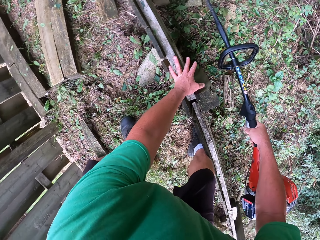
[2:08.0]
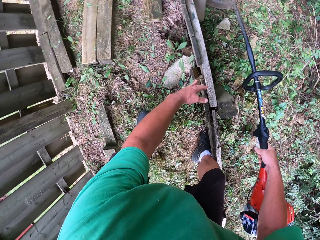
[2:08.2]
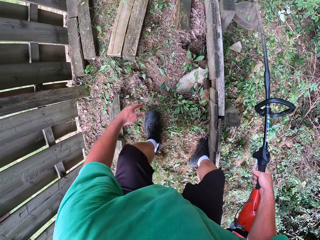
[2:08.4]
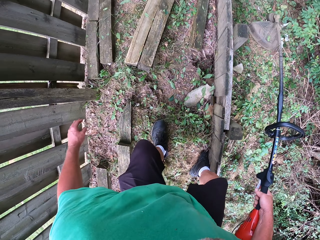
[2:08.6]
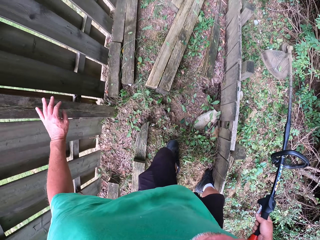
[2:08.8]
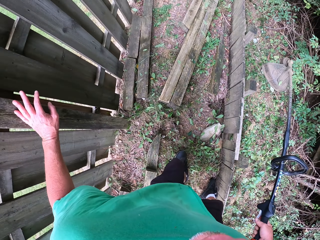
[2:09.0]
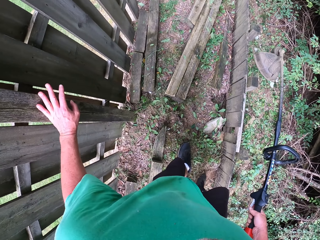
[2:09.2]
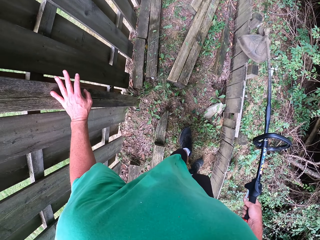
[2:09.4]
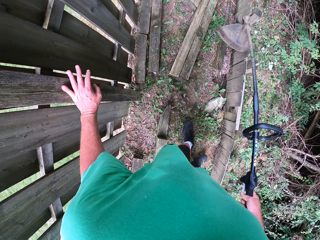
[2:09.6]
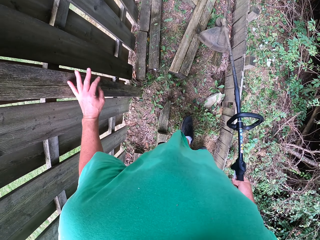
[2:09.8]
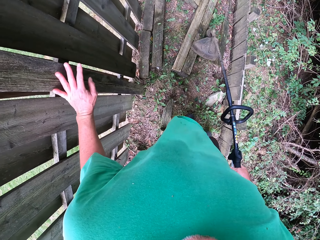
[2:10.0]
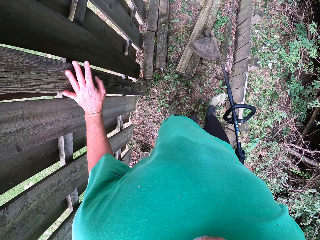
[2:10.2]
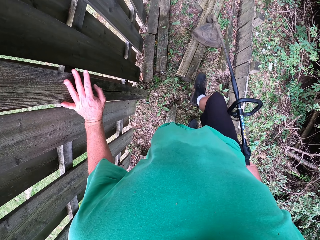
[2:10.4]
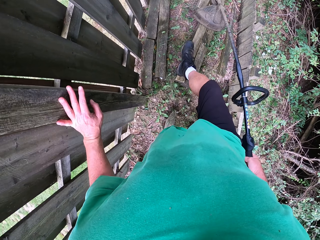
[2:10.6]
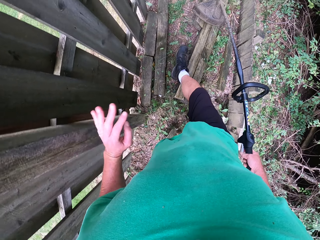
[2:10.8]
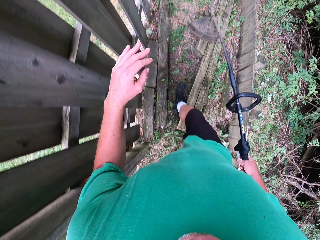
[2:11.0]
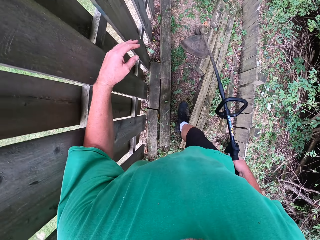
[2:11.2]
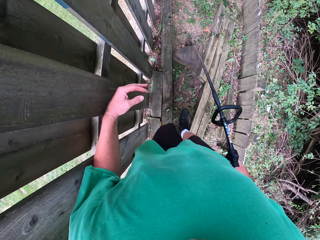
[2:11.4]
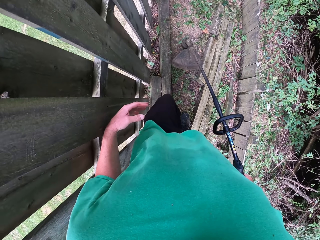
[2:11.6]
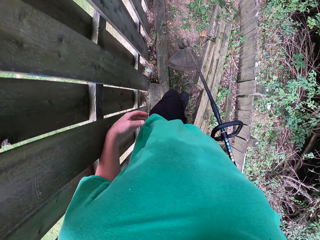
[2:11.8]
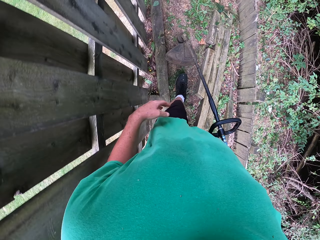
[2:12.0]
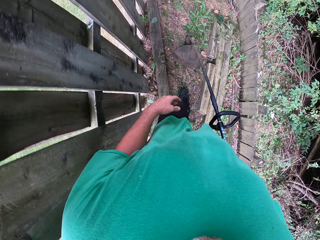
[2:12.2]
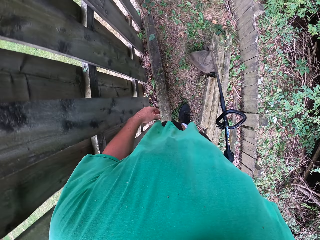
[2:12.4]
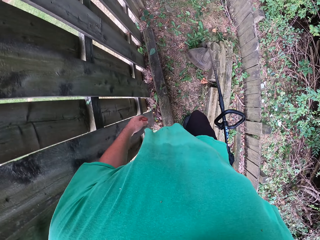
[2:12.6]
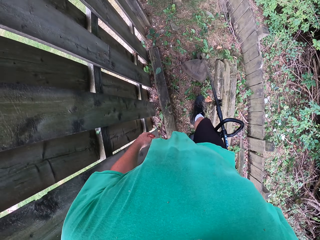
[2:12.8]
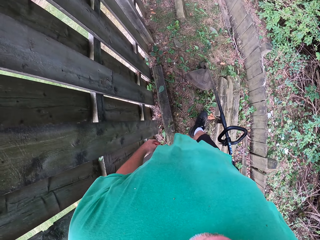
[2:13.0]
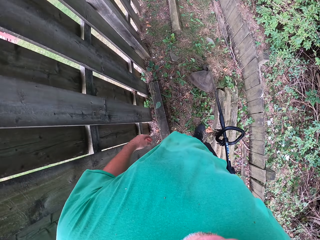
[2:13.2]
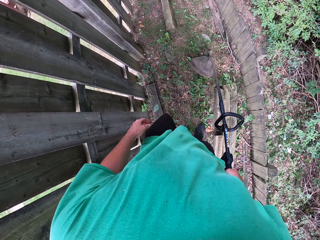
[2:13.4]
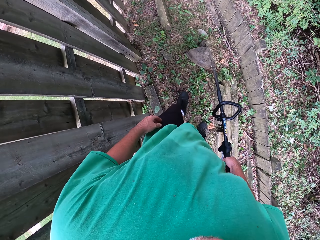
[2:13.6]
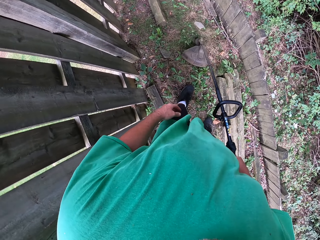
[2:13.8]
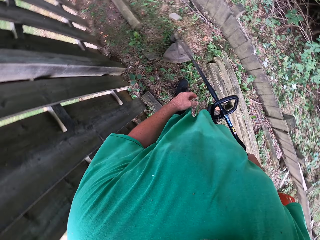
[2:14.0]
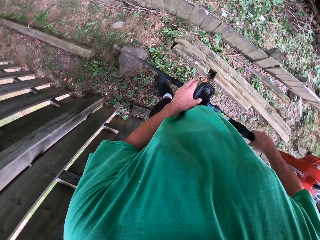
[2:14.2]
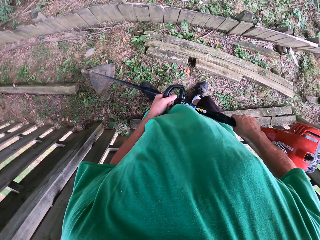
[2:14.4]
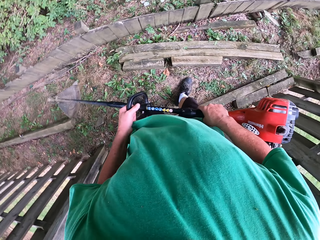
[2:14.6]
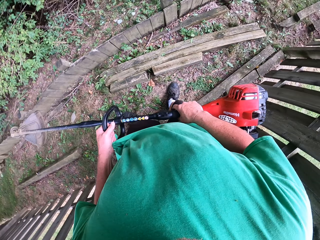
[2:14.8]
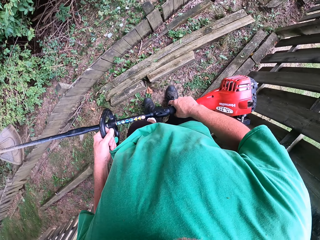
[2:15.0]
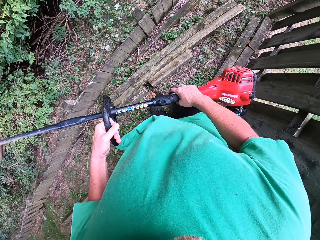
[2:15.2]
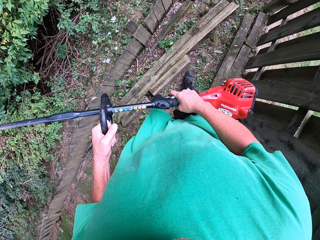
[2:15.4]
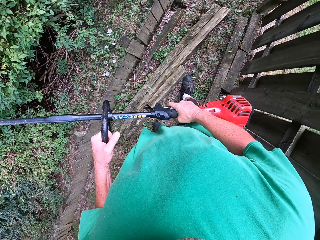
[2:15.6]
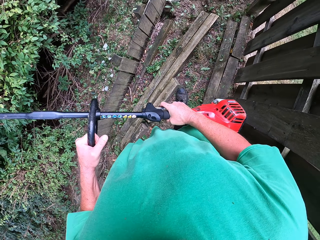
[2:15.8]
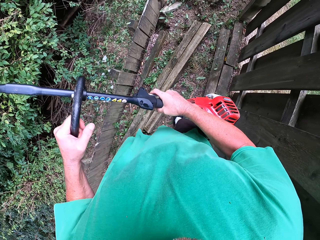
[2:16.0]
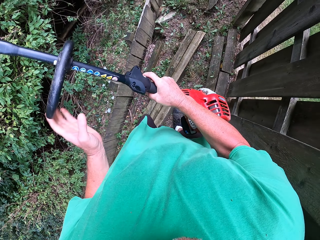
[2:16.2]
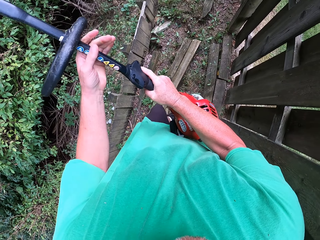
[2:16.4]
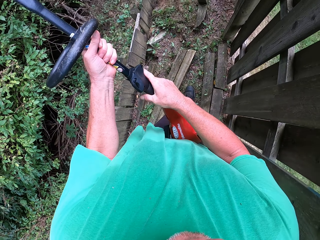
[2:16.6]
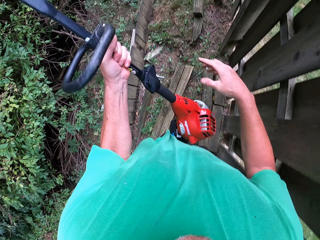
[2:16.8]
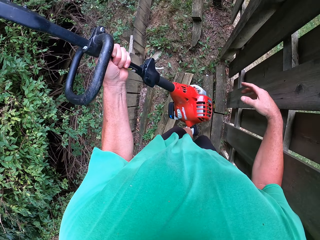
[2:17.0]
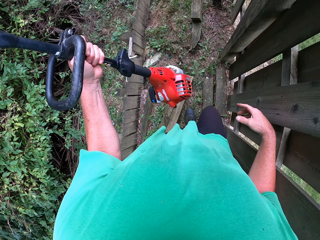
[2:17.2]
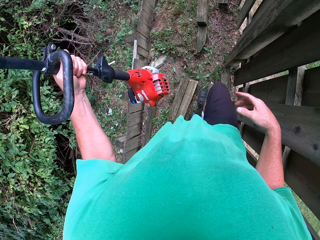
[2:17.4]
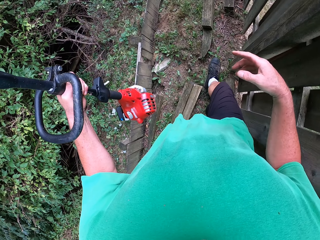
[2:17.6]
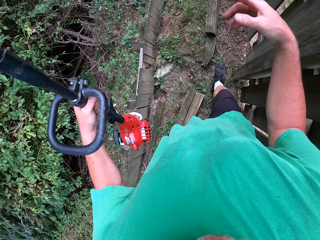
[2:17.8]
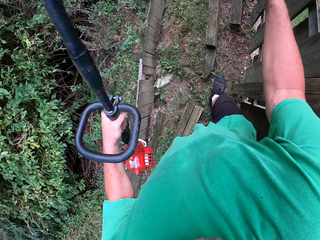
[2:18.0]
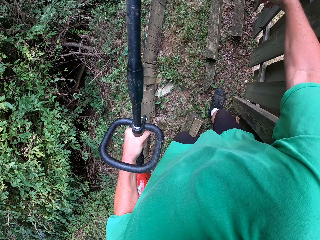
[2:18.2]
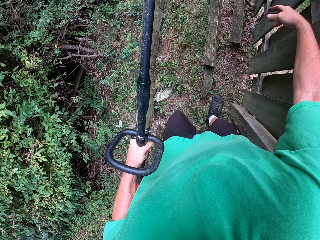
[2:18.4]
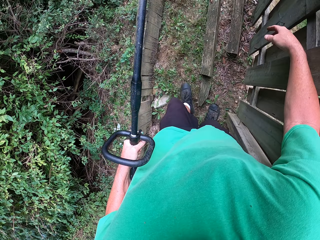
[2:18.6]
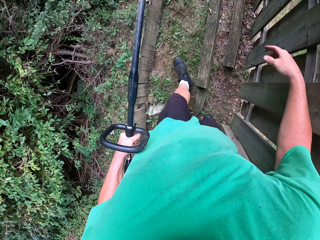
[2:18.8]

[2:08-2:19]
The camera wearer walks forward. They trim grass, lift up the brush cutter, turn right, and walk forward. They carry the grass trimmer.

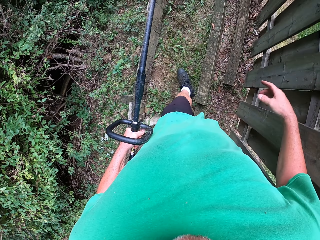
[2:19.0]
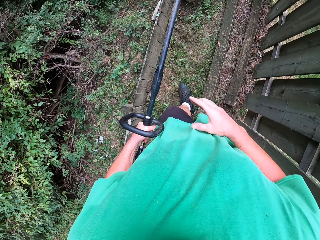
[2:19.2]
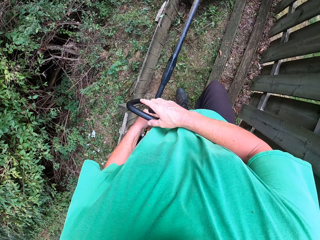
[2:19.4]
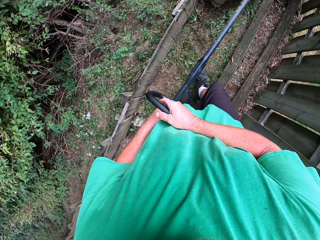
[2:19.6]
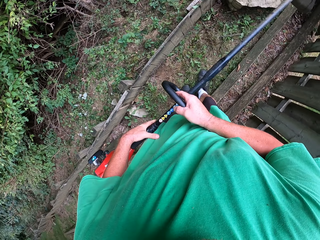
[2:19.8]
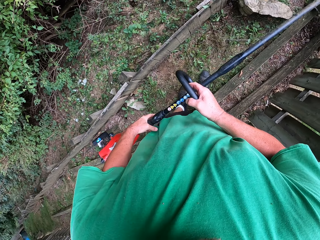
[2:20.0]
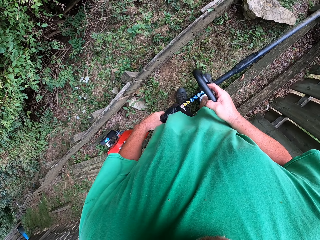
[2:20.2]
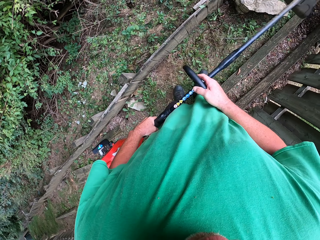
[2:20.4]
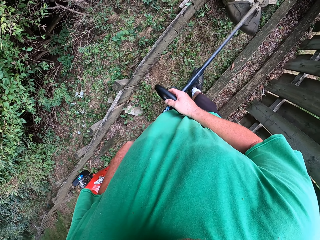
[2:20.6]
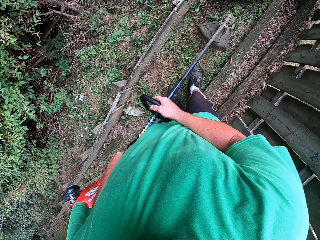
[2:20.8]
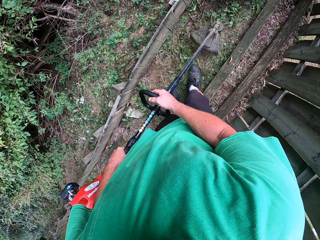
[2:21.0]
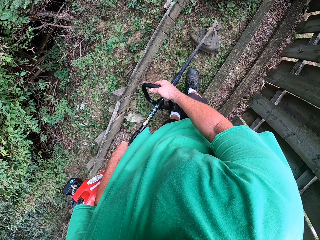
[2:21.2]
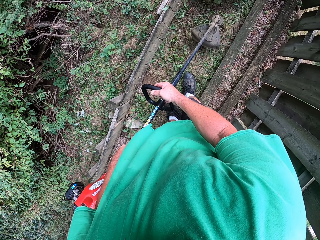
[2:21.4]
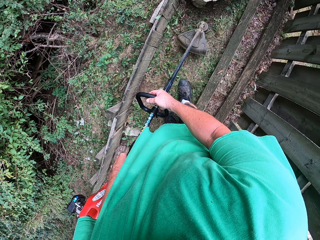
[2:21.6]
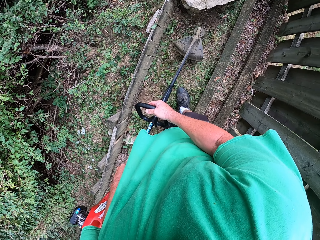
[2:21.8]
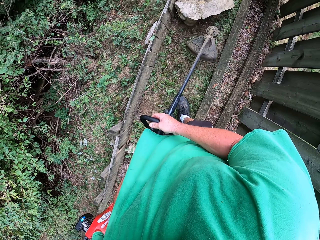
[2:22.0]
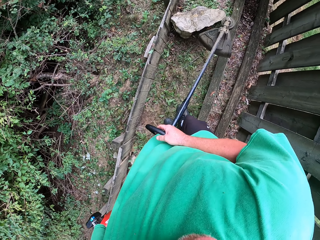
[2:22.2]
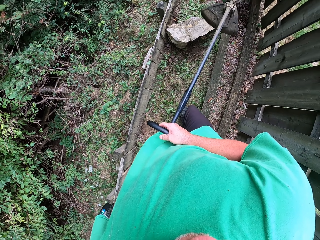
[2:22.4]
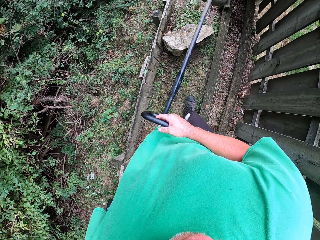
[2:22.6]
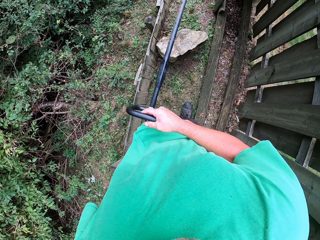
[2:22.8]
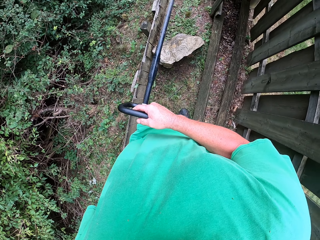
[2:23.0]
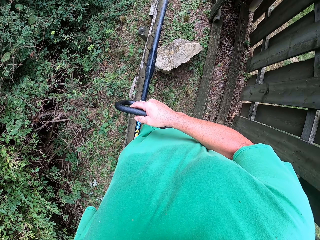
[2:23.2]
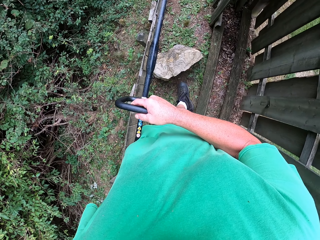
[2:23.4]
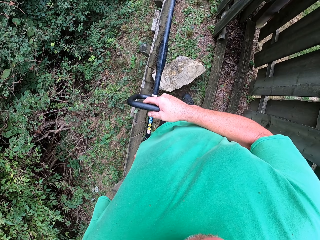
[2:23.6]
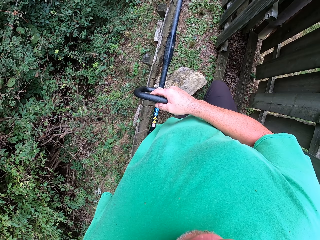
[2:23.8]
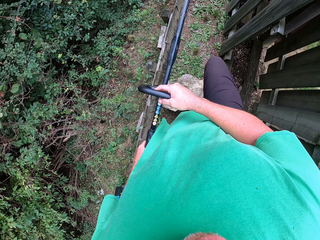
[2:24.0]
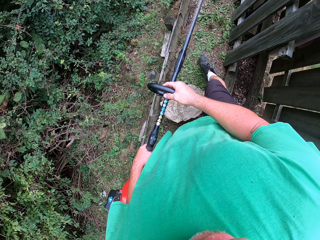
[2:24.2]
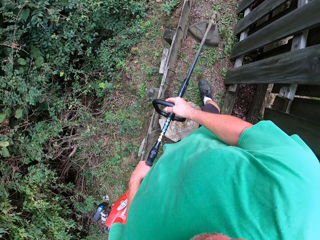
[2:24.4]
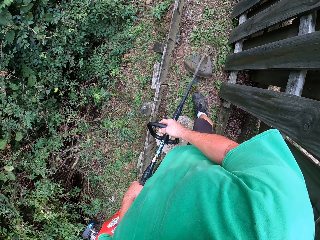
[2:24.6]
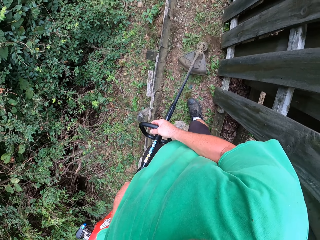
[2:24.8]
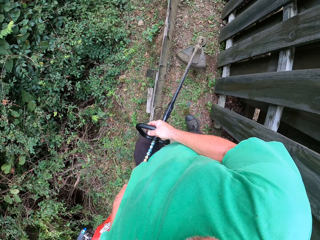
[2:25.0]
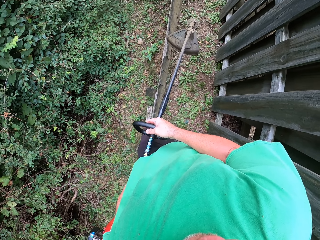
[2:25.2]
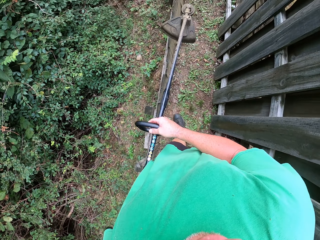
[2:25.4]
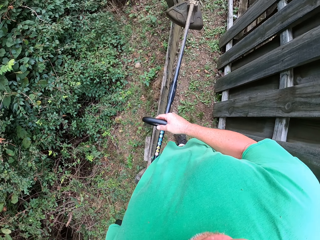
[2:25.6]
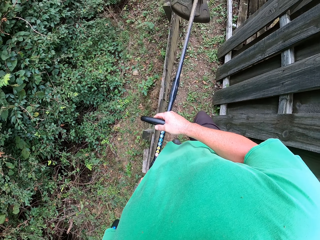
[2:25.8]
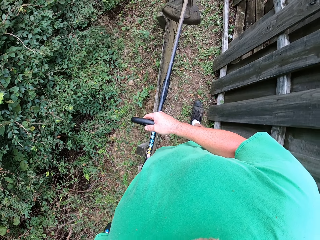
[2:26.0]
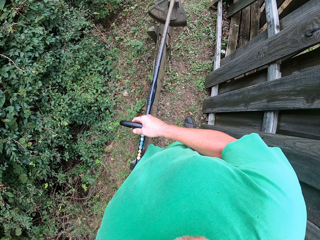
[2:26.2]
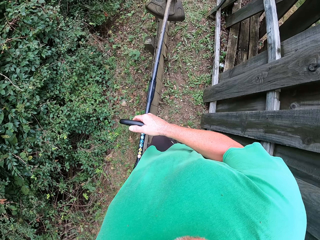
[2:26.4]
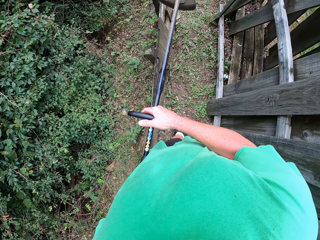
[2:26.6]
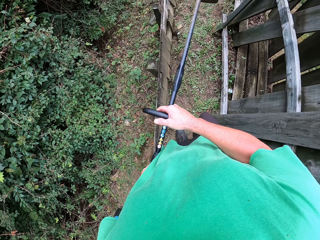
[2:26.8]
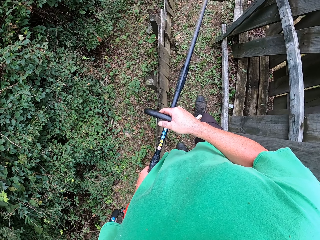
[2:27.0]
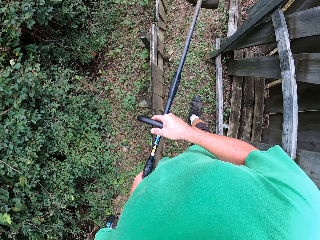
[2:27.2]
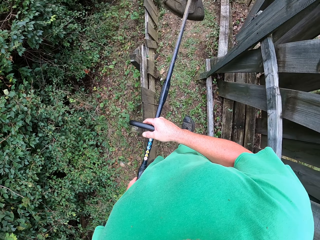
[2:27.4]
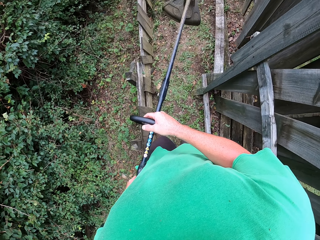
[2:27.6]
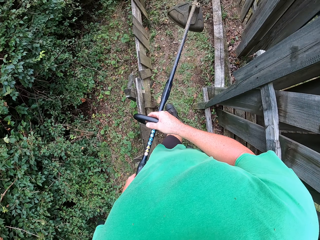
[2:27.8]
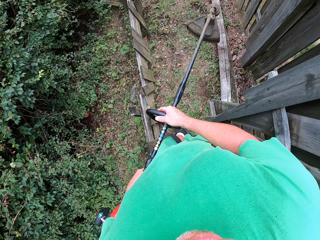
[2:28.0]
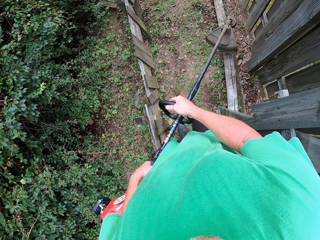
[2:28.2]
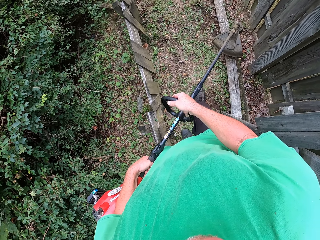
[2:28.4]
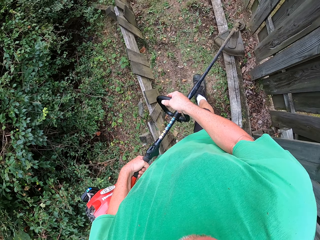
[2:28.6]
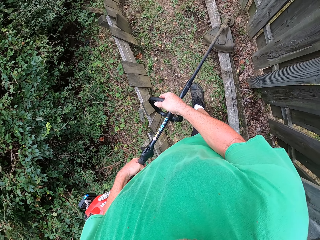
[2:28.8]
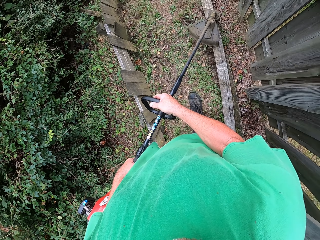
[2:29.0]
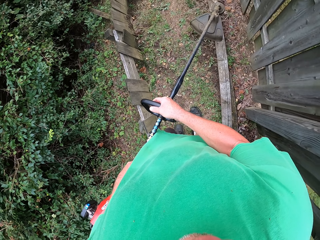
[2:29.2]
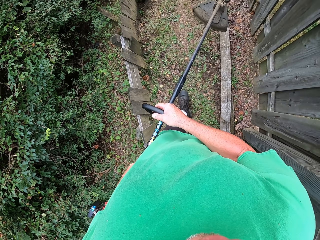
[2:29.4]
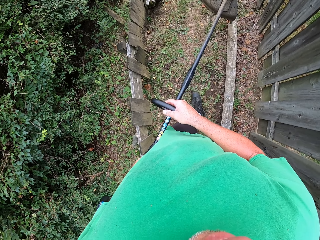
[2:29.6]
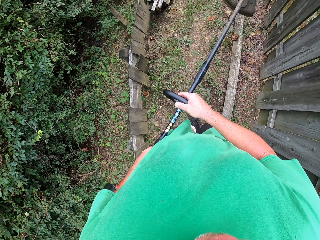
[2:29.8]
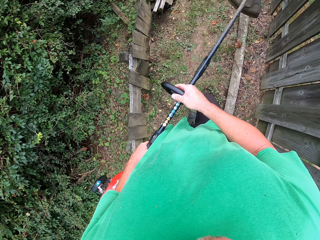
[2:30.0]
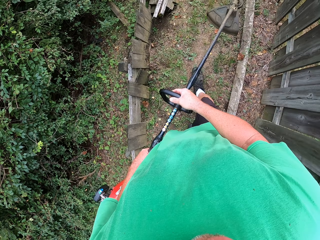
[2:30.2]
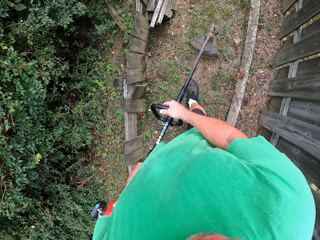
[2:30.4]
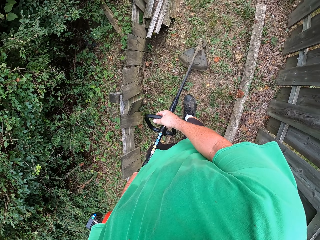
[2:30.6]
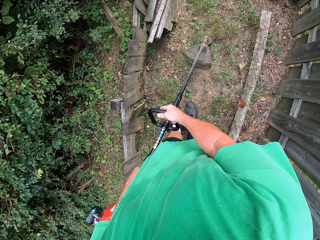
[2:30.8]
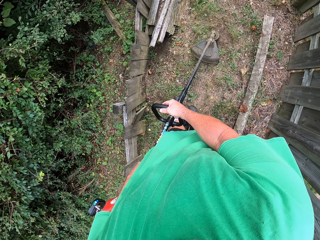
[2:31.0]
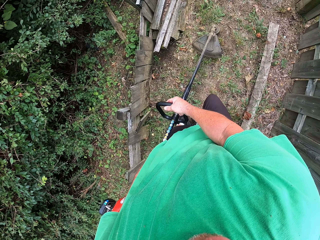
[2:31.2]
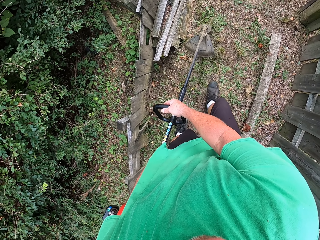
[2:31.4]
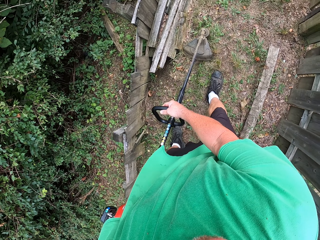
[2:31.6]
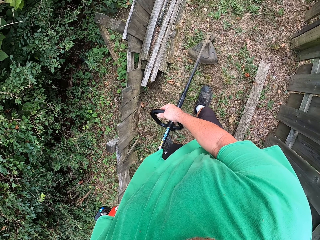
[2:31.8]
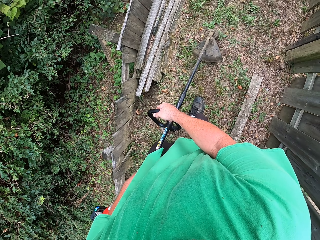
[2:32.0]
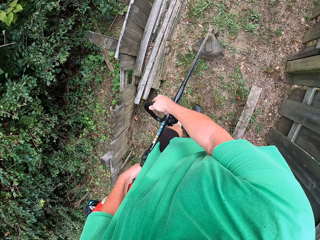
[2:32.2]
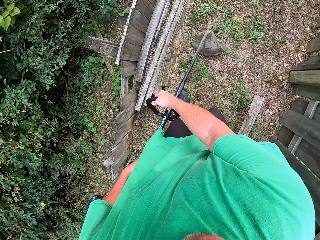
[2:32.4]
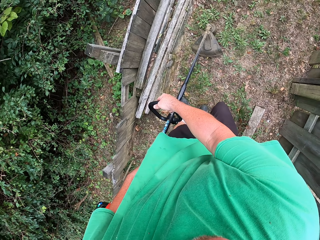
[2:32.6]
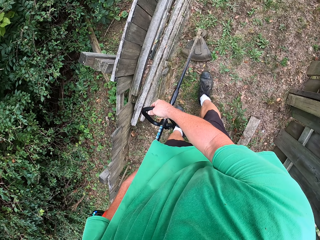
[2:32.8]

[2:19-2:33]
The camera wearer lowers the brush cutter. They trim the grass and walk forward. They trim the grass and walk forward. They trim the grass.
